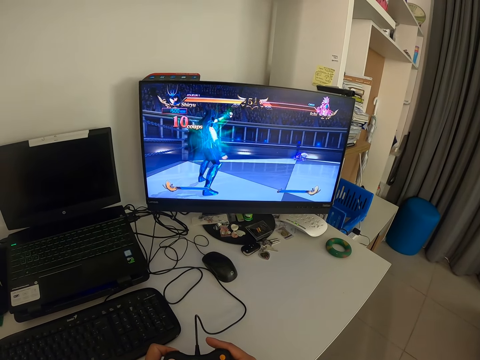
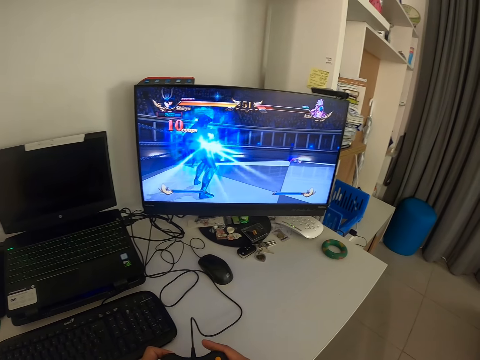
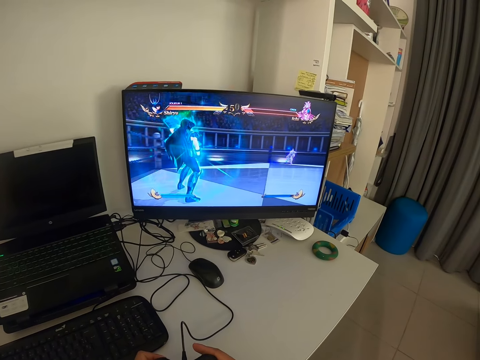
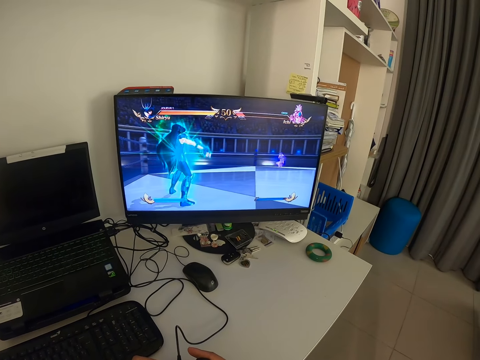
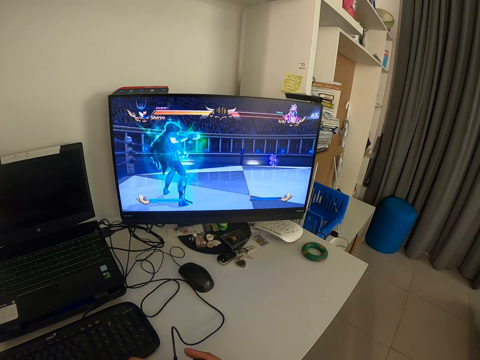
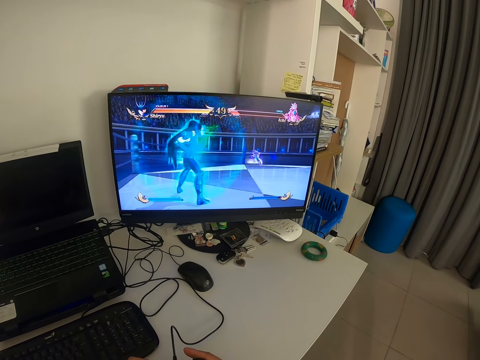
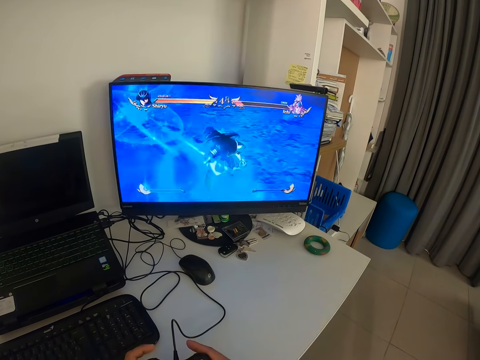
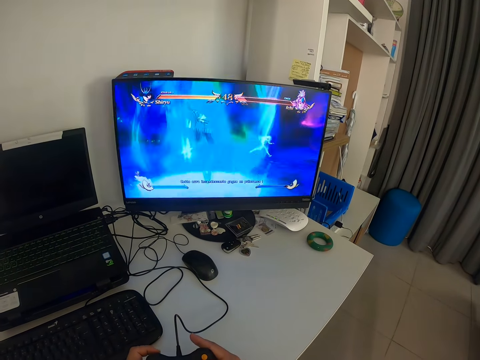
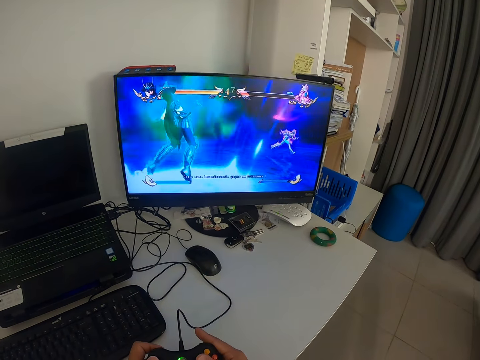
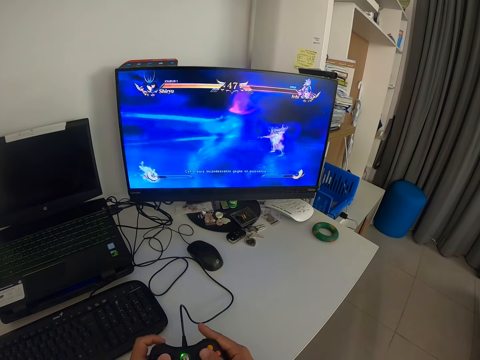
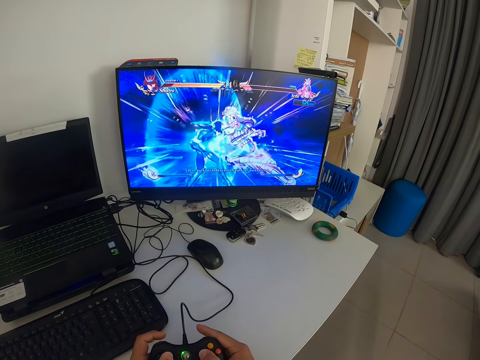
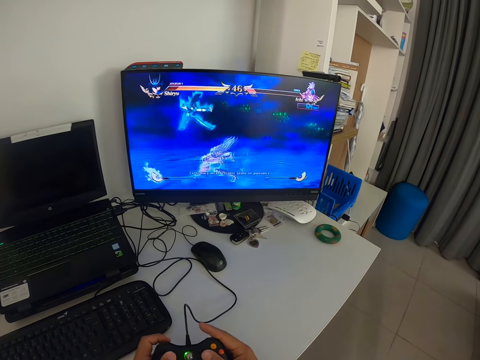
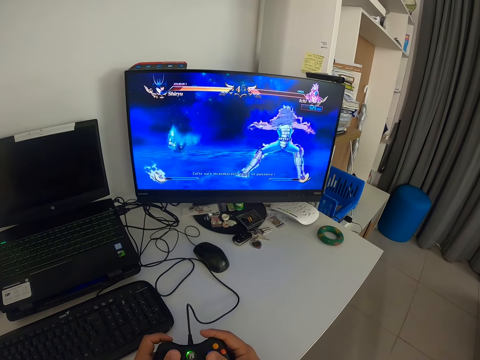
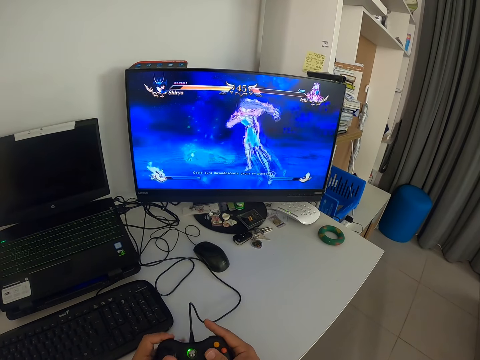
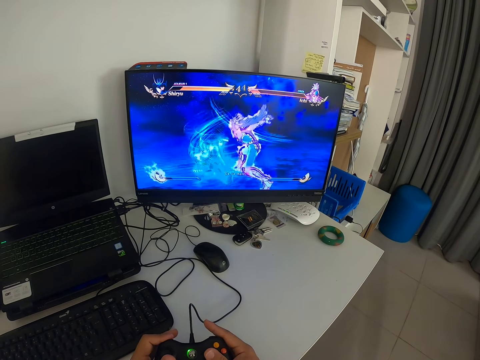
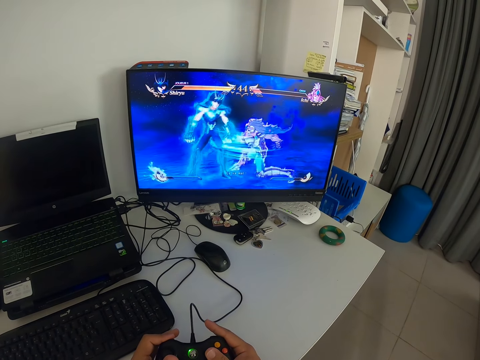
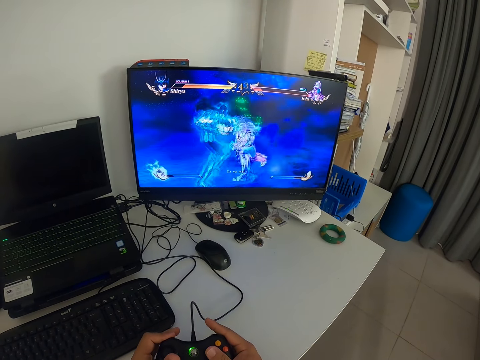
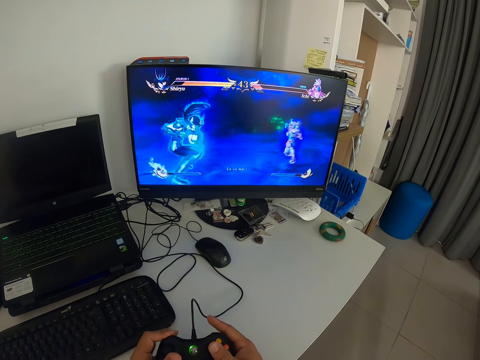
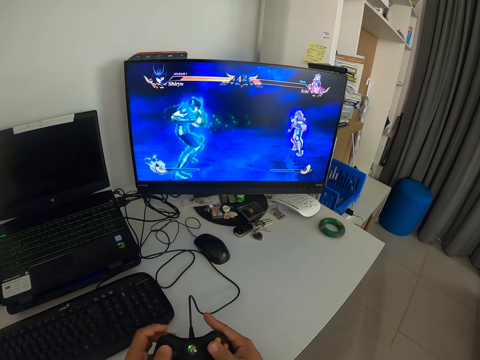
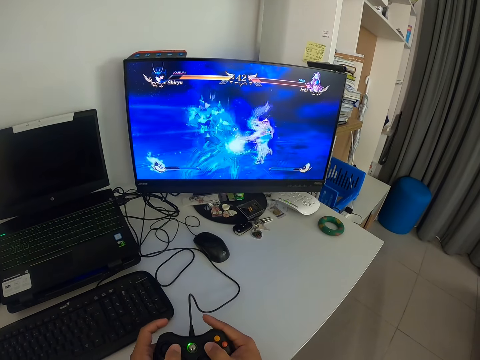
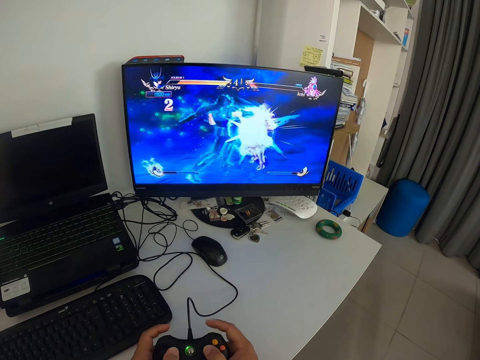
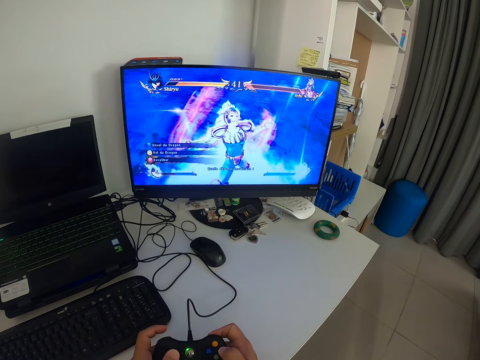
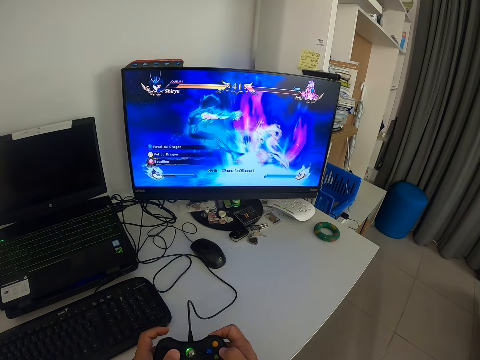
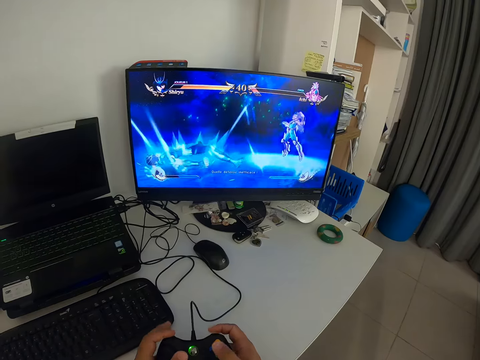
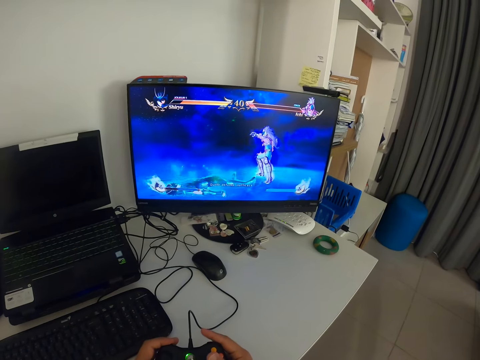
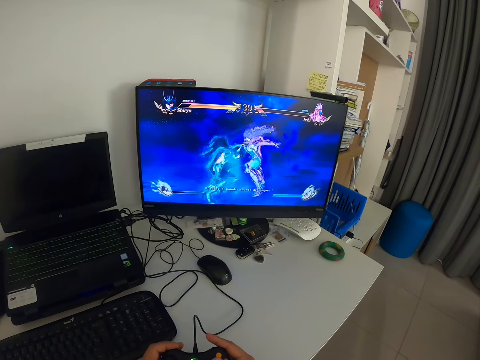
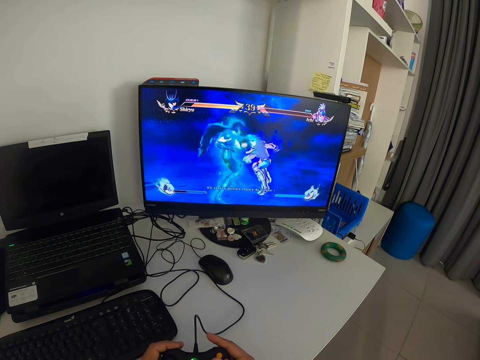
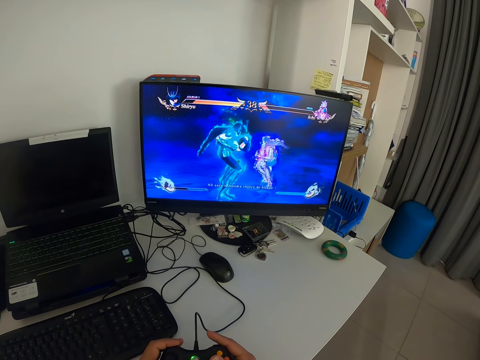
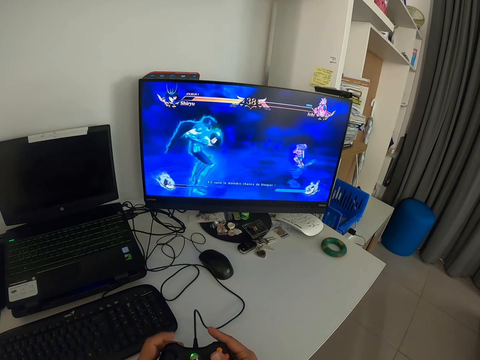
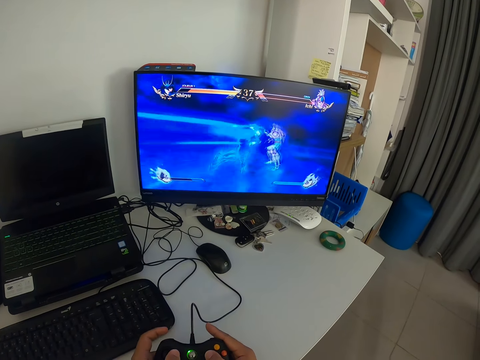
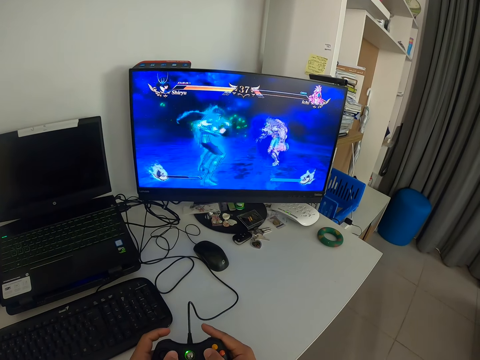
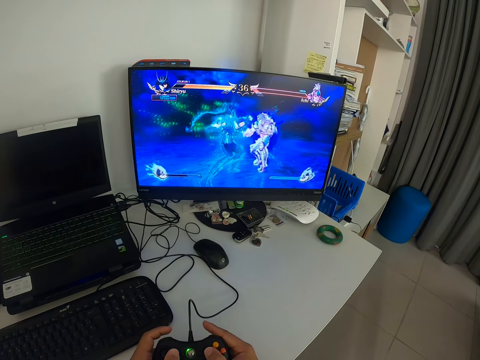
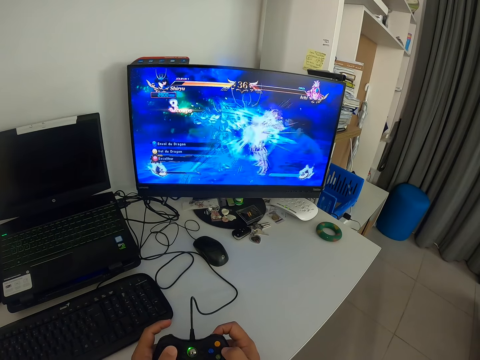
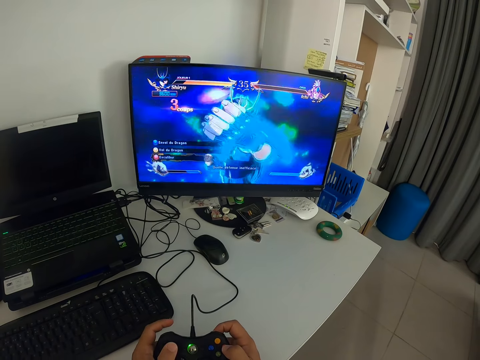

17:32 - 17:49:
The camera wearer presses the game pad with his fingers. He looks at the monitor. He presses the game pad with his fingers. He looks at the monitor.

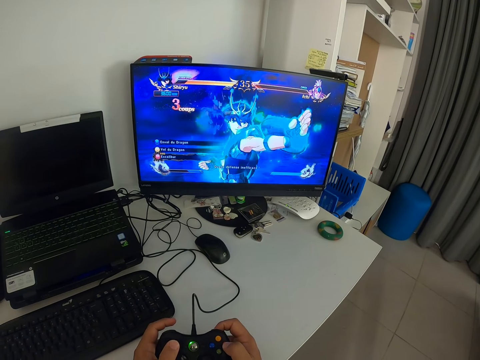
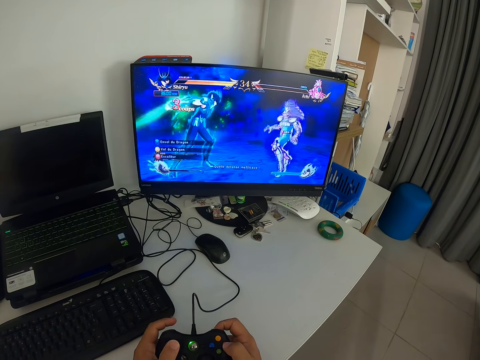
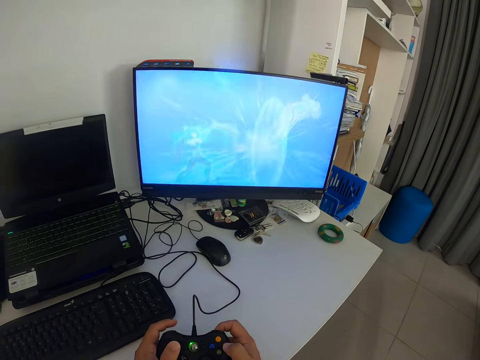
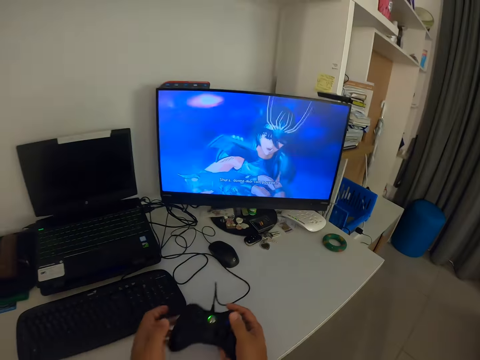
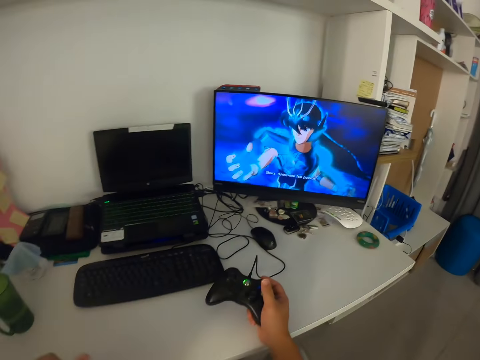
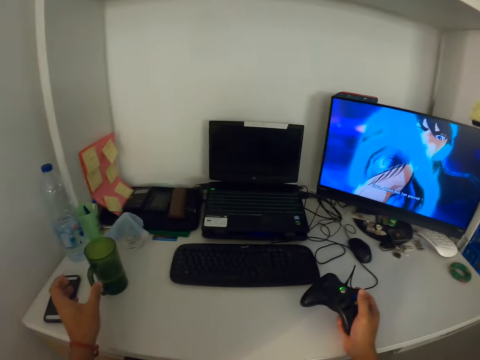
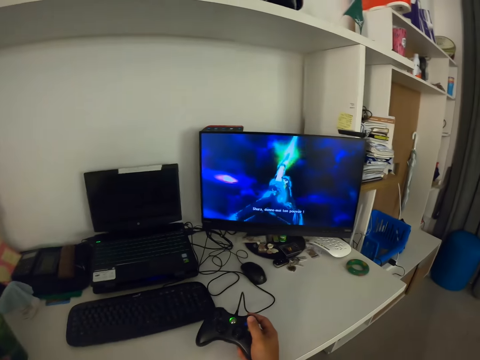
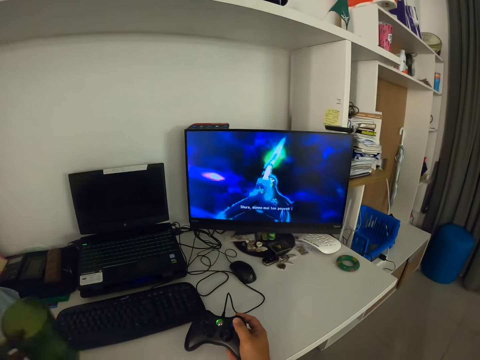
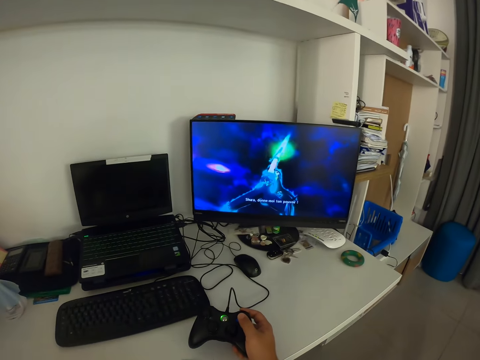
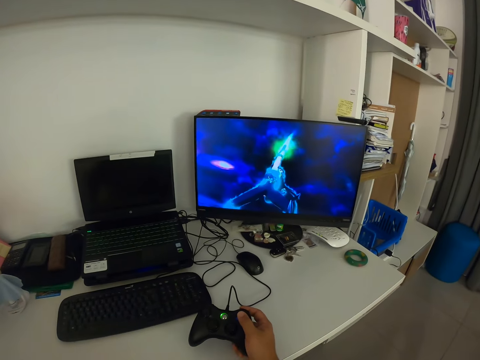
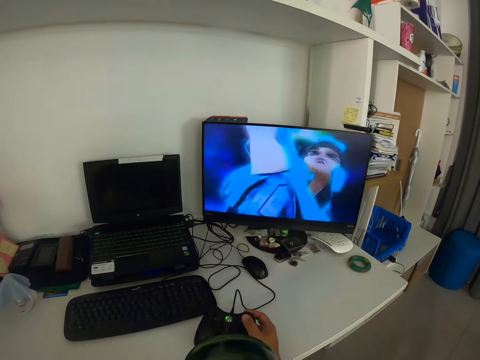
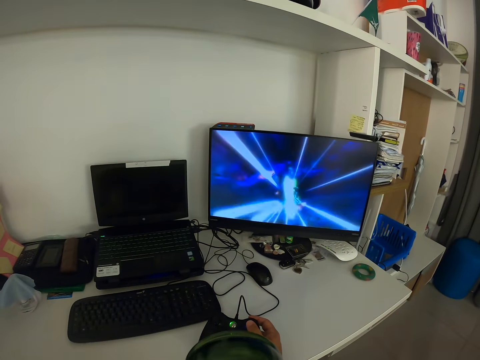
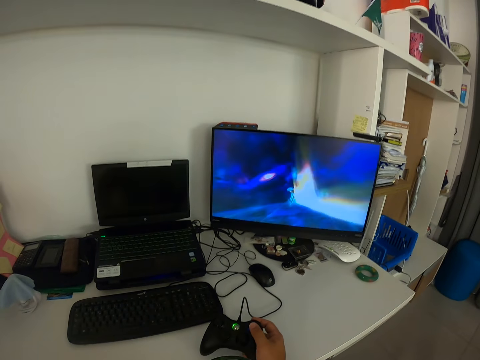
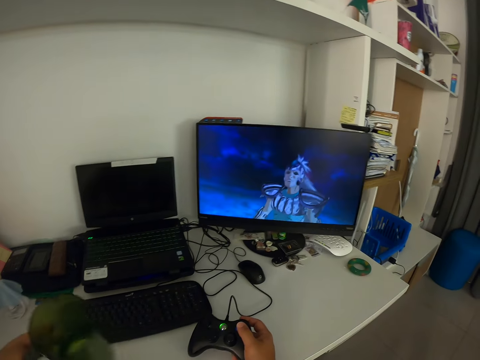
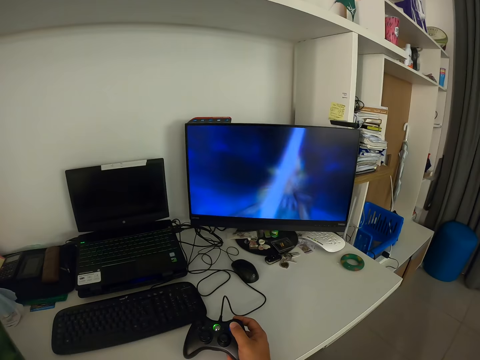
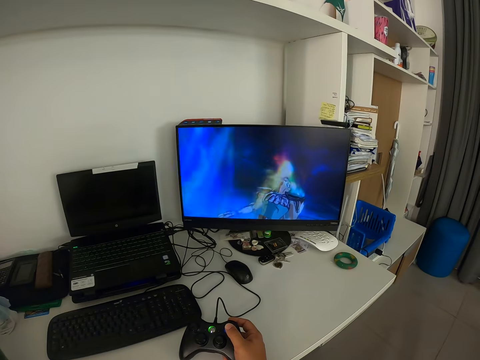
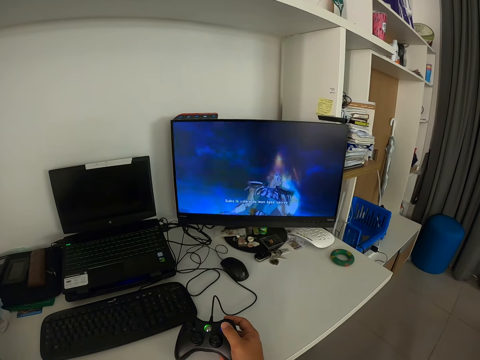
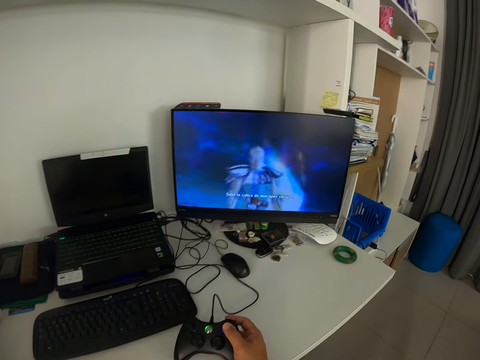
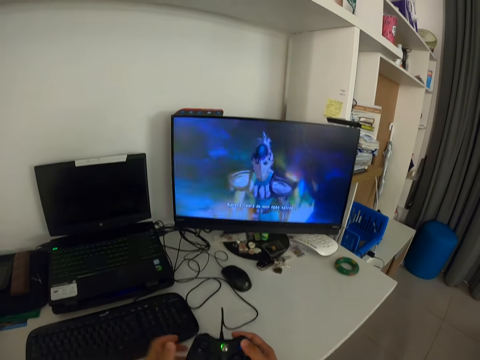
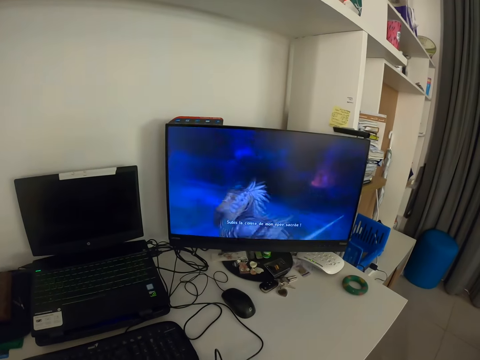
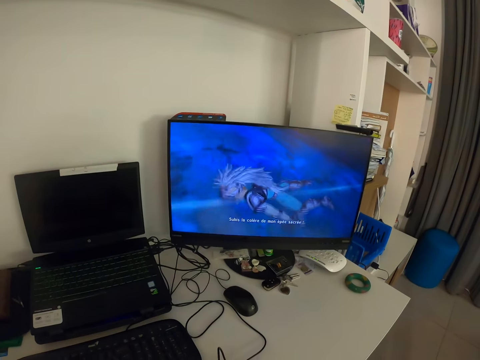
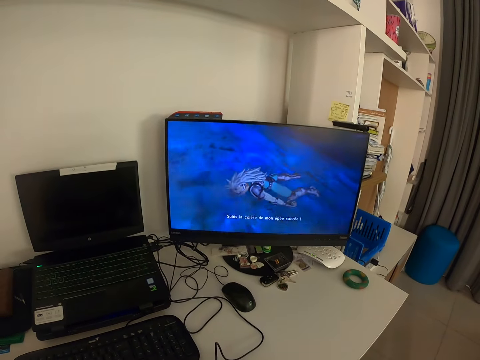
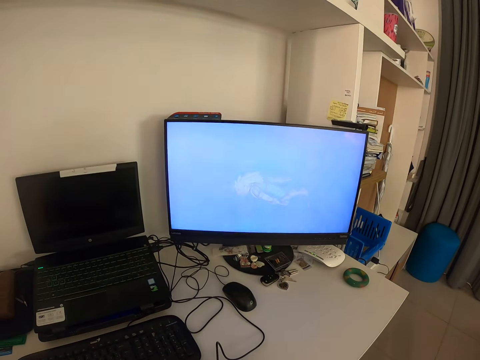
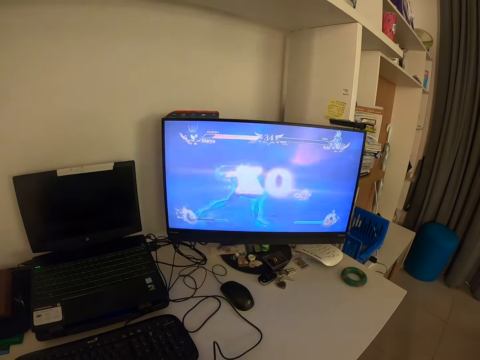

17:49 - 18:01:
The camera wearer presses the game pad with his fingers. He picks up the cup from the table with his left hand. He moves the cup towards himself. He drinks from the cup. He places the cup on the table with his left hand. He places his left hand on the game pad. He holds the game pad with his left hand. He looks at the monitor.
